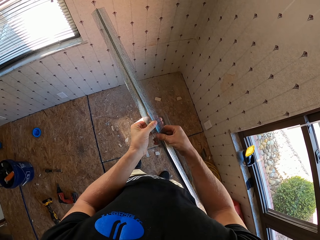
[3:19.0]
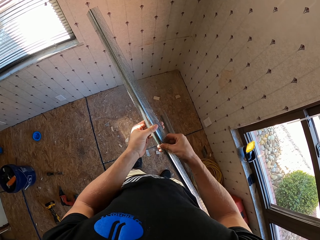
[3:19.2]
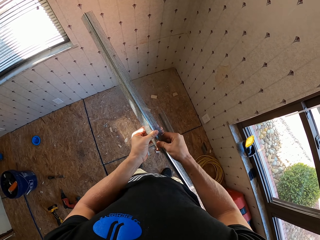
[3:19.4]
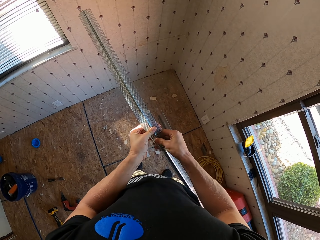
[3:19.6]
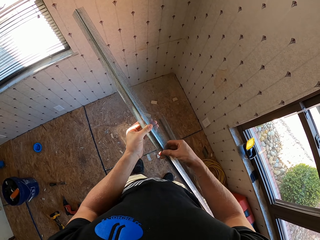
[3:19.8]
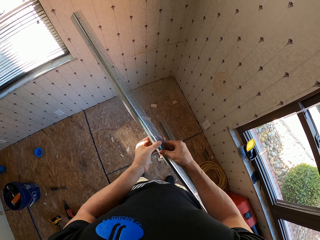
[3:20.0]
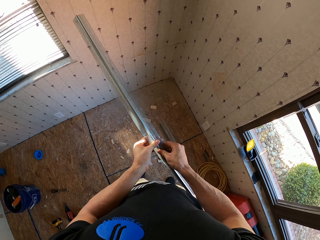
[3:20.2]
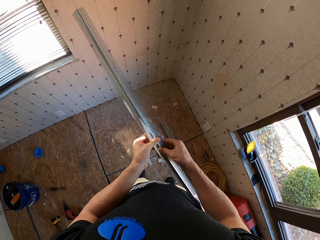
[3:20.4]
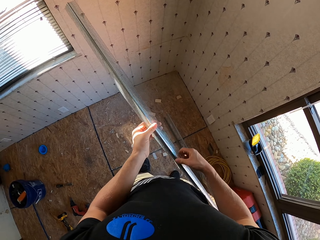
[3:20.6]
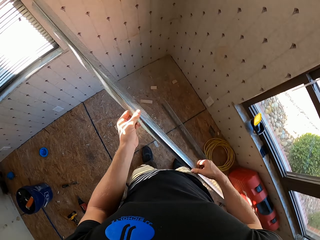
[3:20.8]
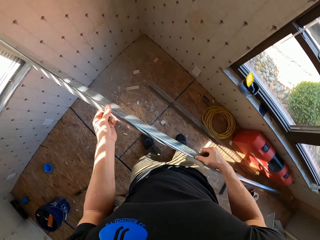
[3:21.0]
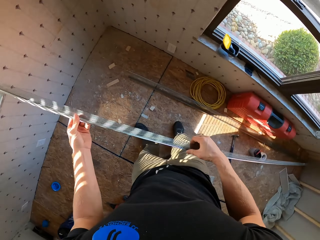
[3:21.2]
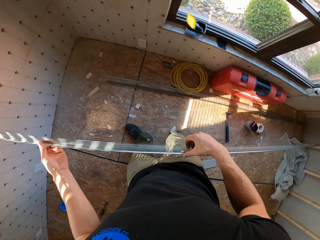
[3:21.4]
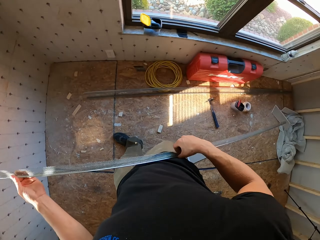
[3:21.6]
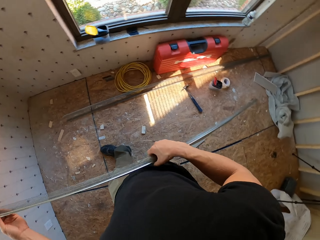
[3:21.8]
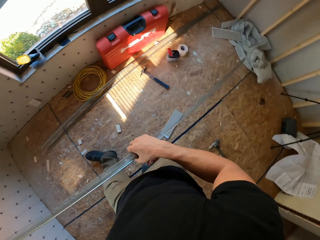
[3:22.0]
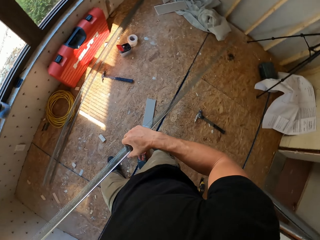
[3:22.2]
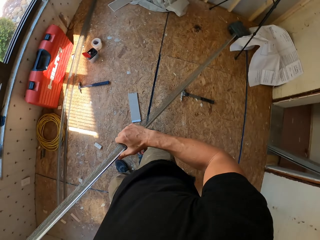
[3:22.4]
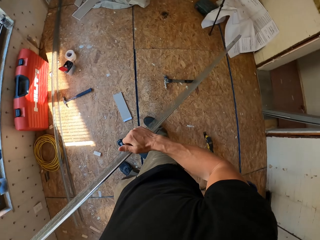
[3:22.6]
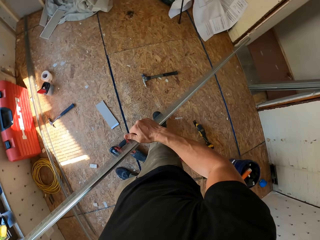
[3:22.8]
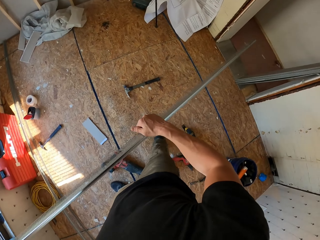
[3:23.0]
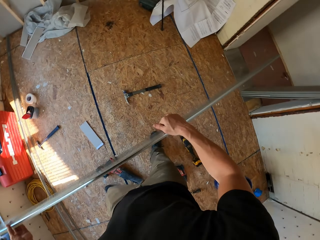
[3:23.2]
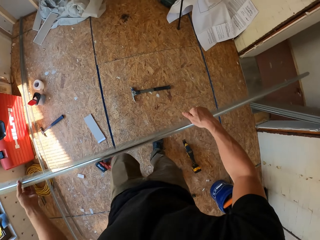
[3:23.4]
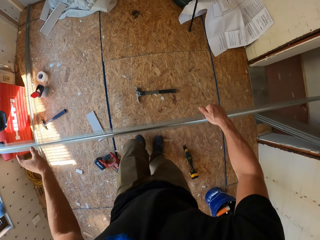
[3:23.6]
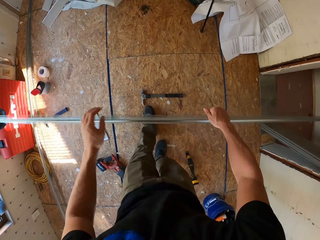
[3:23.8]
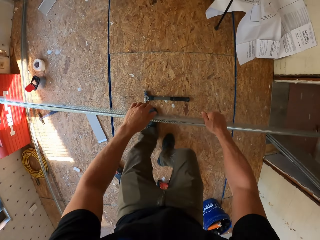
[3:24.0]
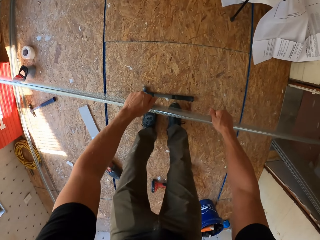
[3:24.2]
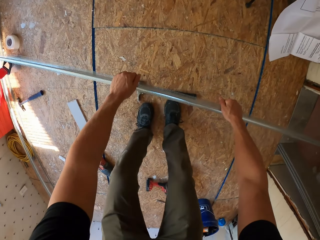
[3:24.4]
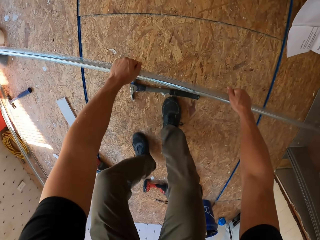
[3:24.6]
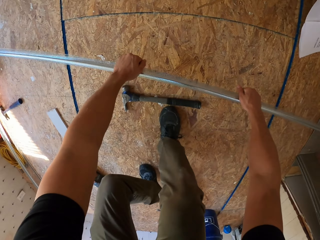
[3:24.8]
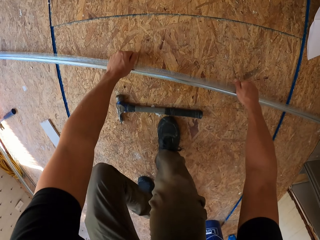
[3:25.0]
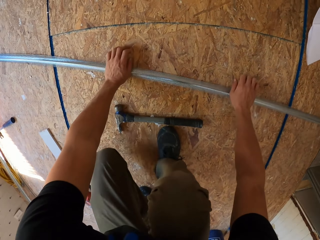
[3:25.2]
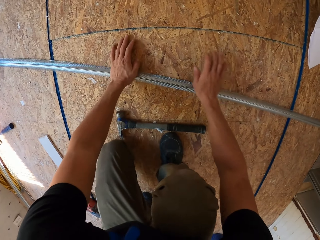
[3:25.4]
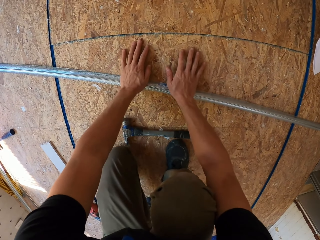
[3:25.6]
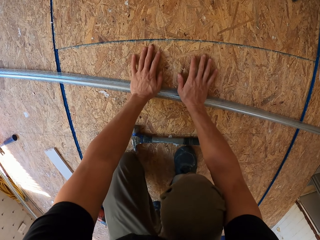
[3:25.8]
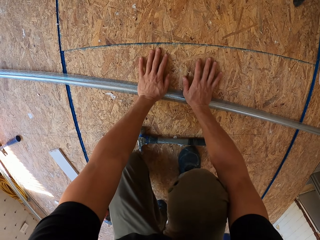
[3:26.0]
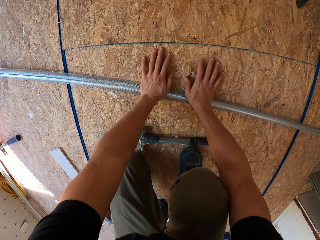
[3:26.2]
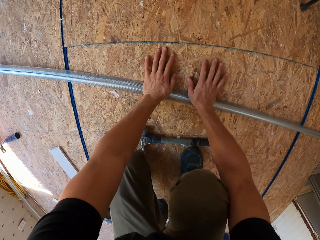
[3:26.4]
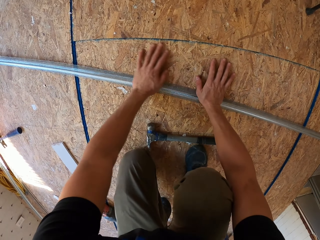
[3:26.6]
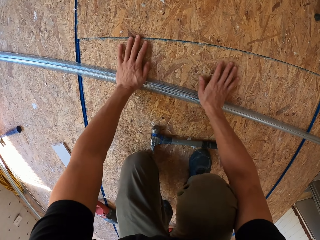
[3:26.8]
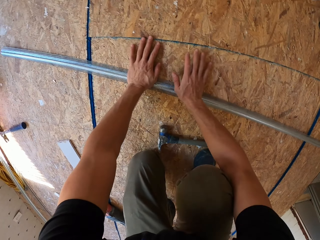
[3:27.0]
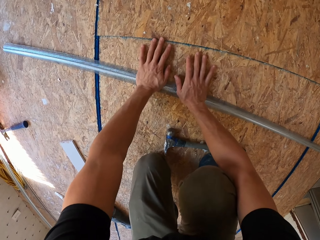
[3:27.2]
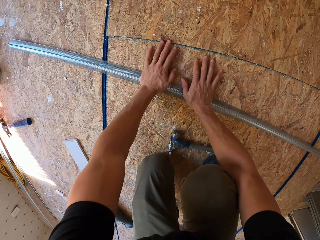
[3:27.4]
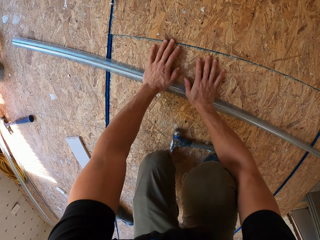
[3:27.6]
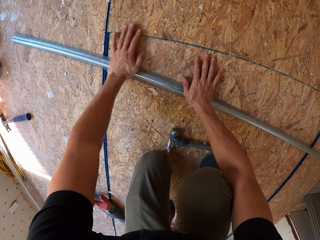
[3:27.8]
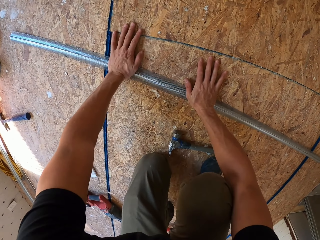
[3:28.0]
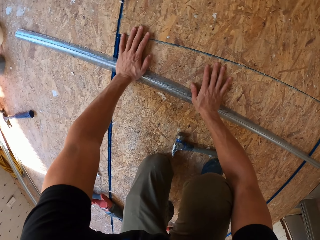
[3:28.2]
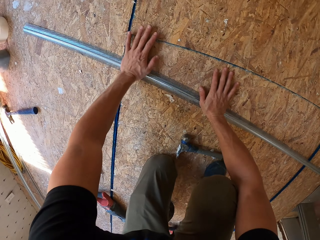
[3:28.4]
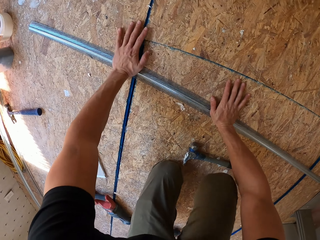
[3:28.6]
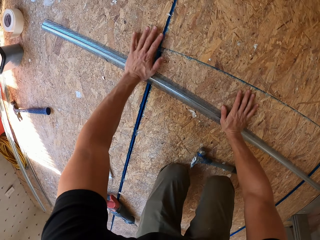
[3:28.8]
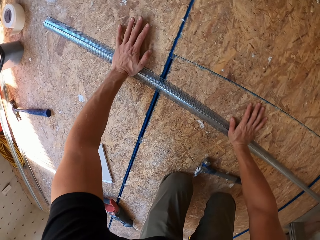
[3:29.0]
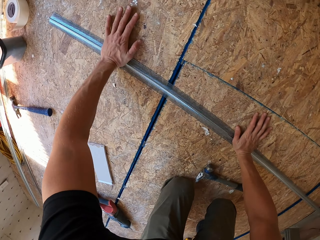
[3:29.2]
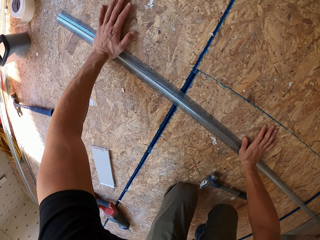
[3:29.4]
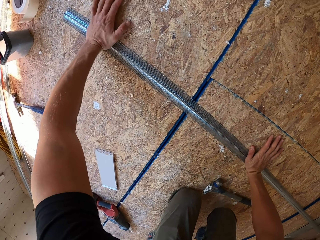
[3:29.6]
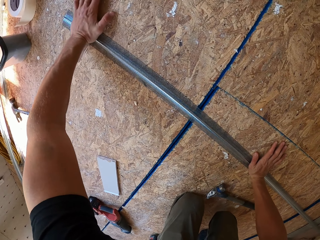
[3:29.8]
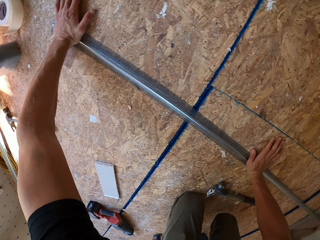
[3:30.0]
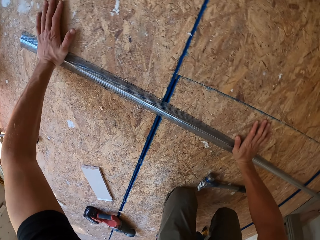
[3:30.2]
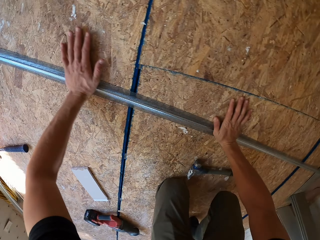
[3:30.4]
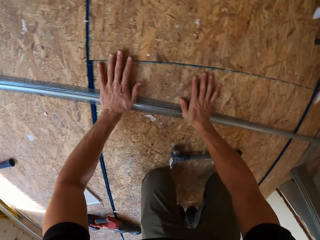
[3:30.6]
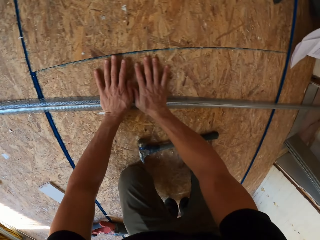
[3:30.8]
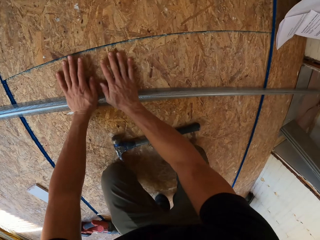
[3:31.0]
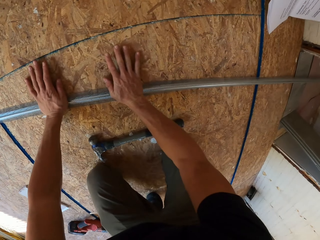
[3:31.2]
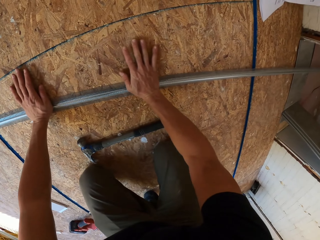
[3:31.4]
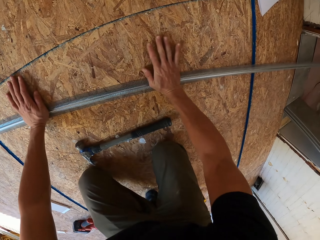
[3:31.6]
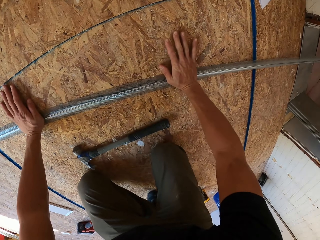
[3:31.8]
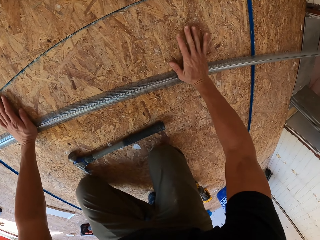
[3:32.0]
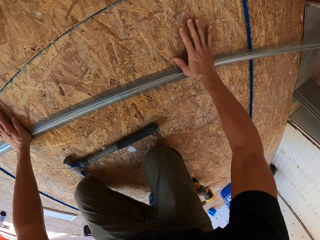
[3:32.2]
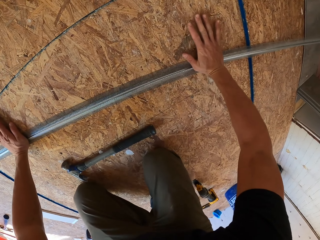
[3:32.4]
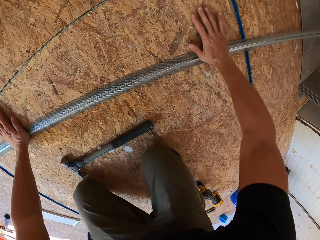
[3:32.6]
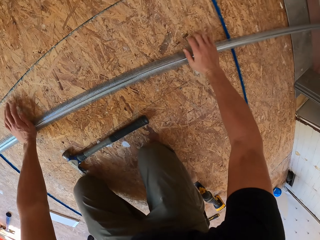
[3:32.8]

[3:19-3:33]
The camera wearer places the mesh or pipe on the floor. They adjust the mesh on the floor. They stretch the pipe with hands.

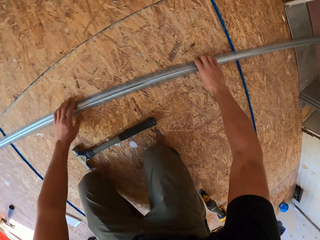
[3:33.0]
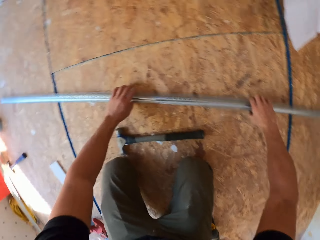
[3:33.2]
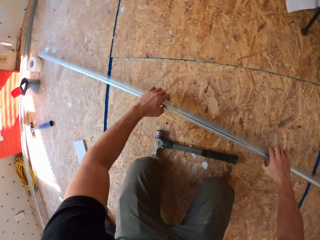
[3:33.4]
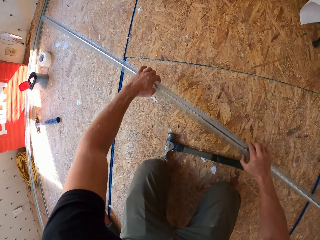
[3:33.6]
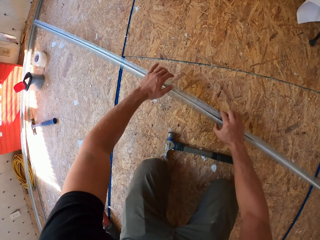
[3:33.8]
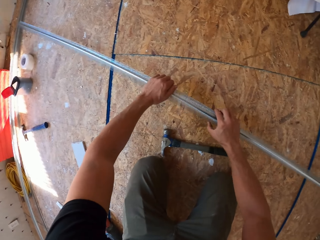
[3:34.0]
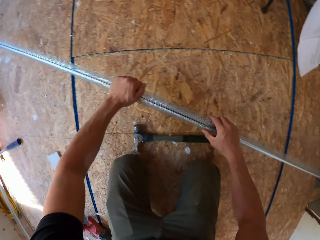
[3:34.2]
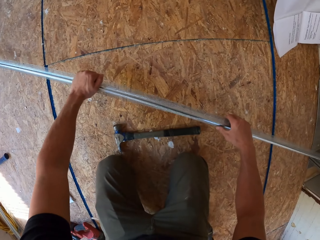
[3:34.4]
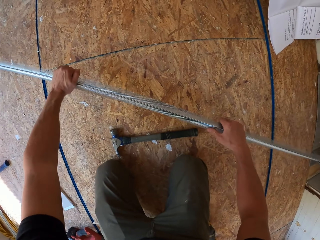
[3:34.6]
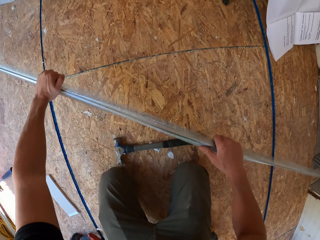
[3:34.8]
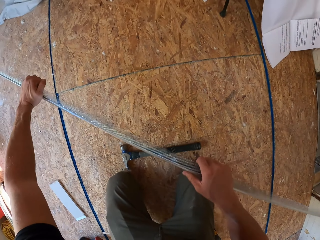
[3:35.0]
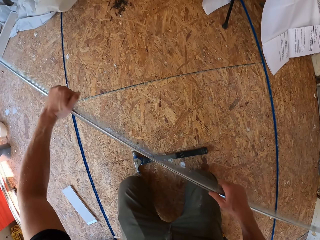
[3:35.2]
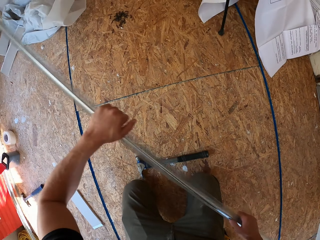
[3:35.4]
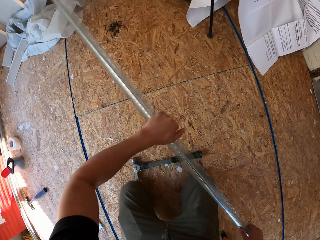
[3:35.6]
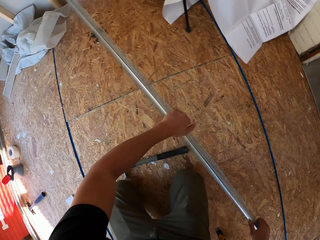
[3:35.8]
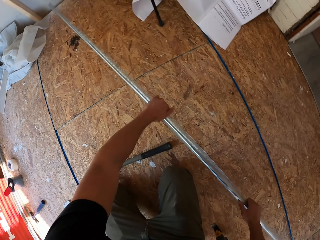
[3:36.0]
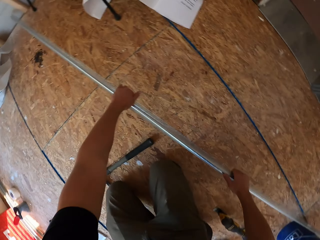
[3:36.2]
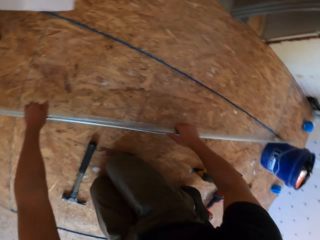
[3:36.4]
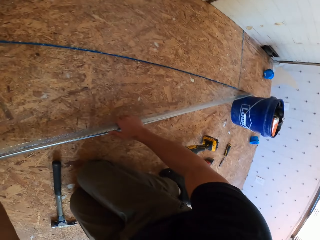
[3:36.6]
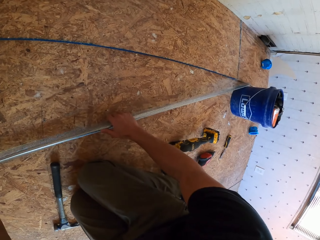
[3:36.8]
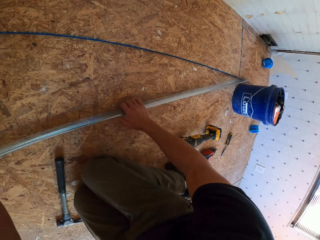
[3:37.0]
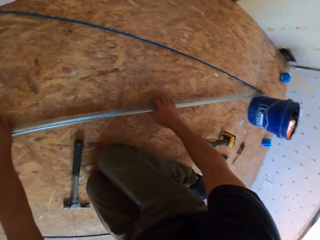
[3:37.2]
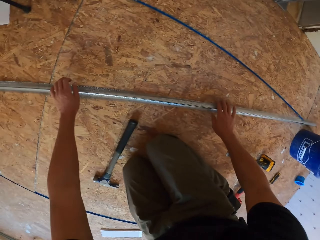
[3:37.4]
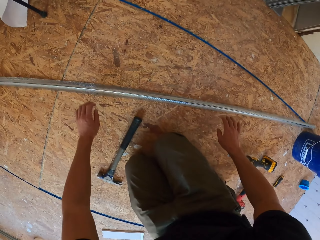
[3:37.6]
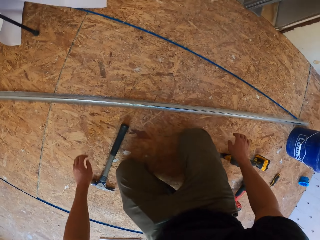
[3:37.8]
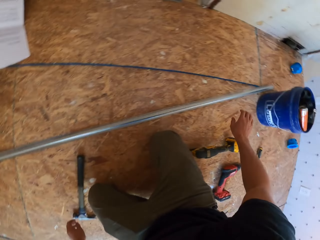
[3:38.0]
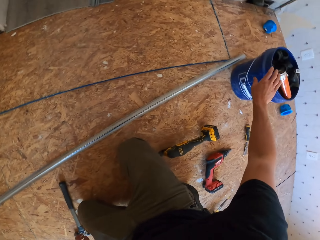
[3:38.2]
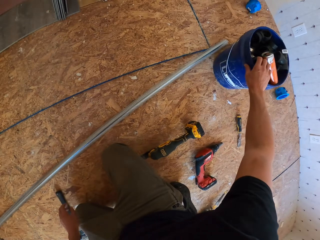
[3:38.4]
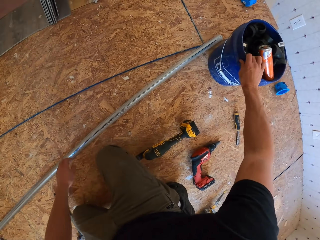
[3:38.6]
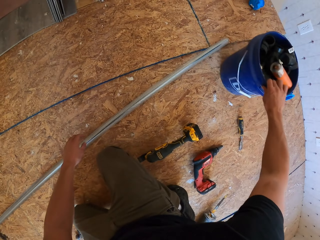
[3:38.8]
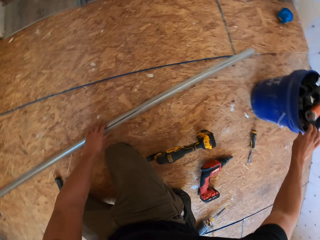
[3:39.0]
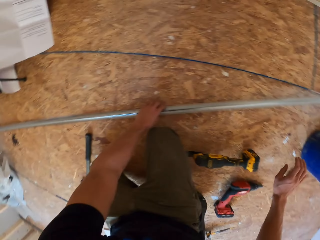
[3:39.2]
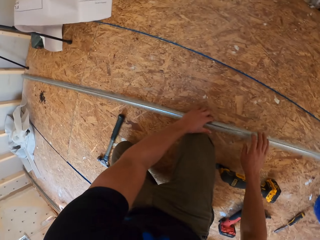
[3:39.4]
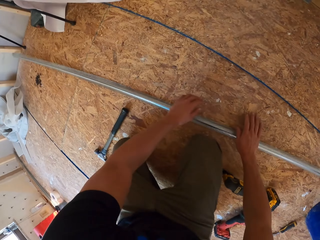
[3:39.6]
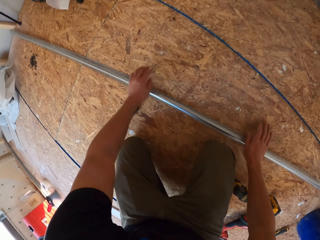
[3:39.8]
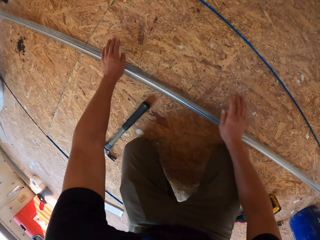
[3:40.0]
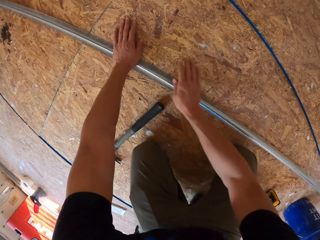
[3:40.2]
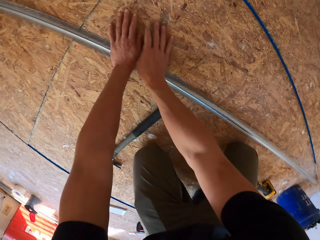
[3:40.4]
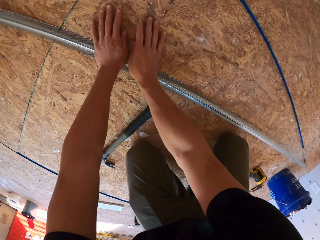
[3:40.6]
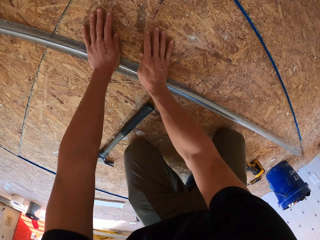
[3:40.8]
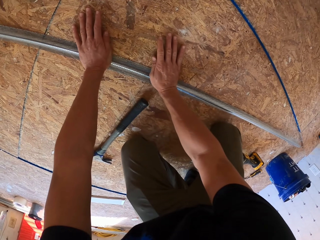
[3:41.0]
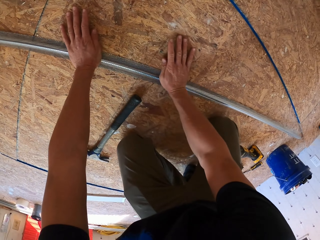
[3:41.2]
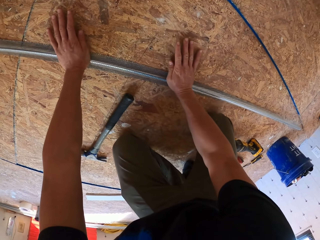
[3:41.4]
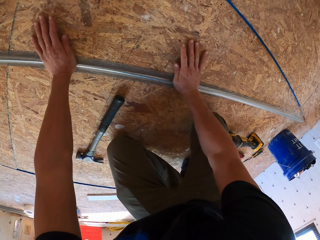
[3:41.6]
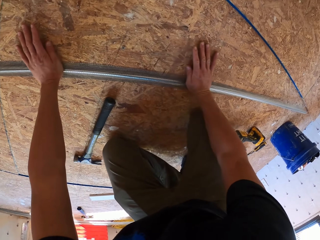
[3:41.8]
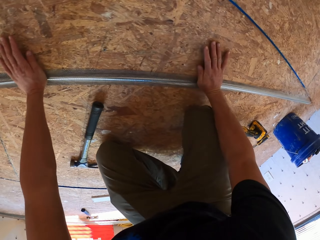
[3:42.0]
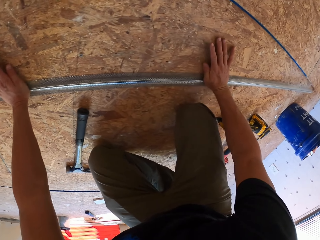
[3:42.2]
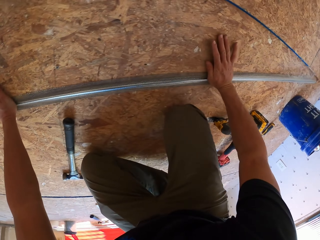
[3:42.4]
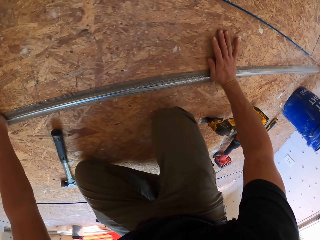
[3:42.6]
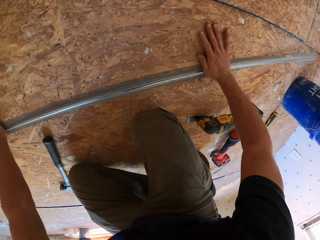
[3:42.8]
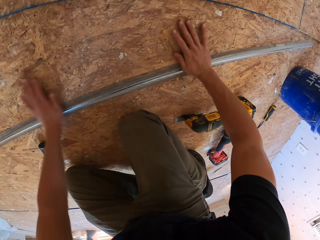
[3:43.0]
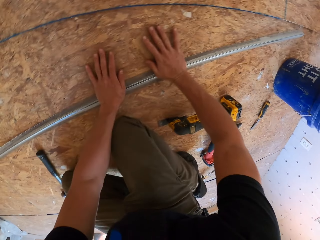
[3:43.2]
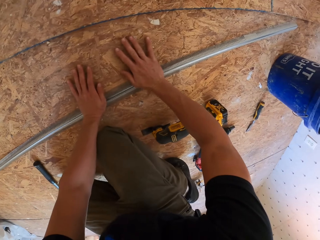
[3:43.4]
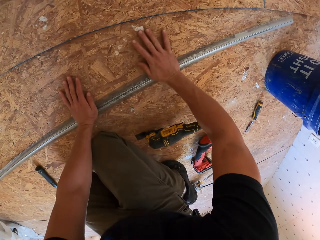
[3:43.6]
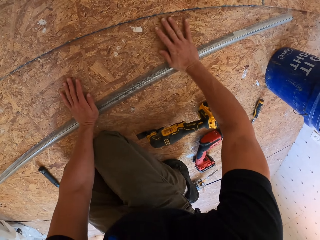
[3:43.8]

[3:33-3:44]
The camera wearer puts the pipe or mesh down. They adjust a bucket on the floor. They pick up a can. They adjust the mesh on the floor. They stretch the pipe with hands.
